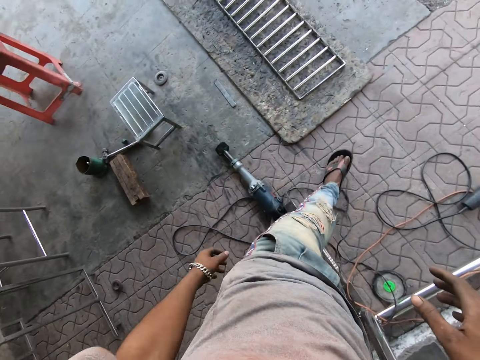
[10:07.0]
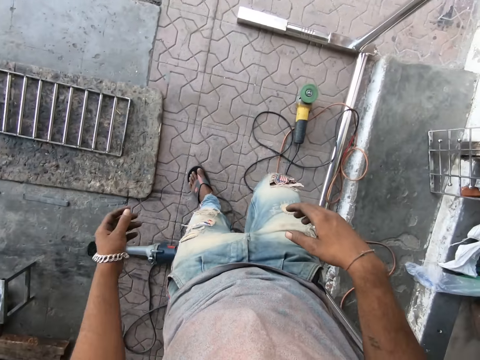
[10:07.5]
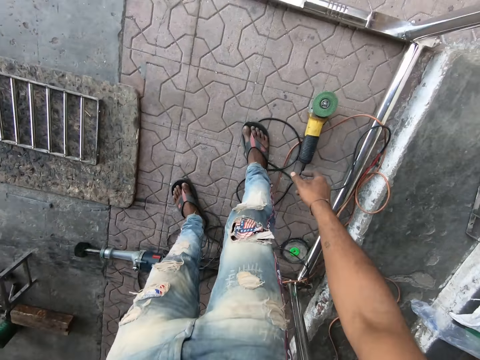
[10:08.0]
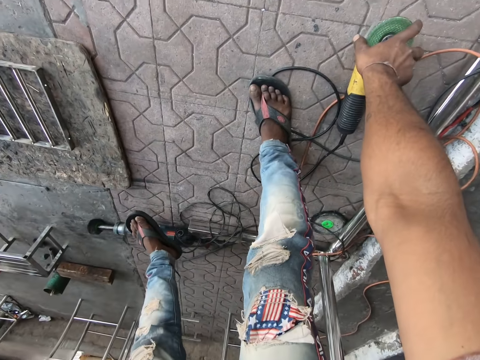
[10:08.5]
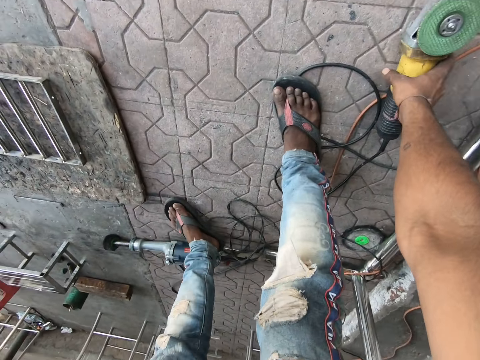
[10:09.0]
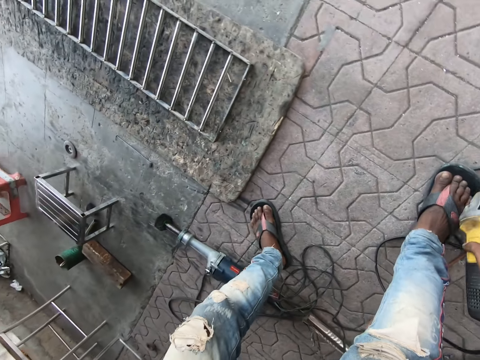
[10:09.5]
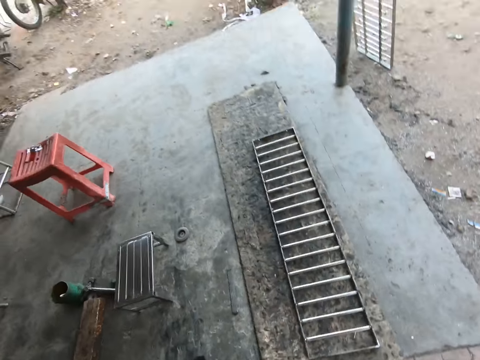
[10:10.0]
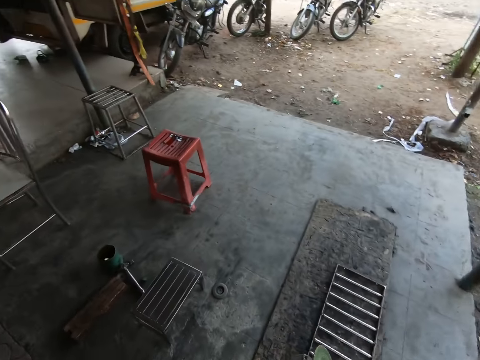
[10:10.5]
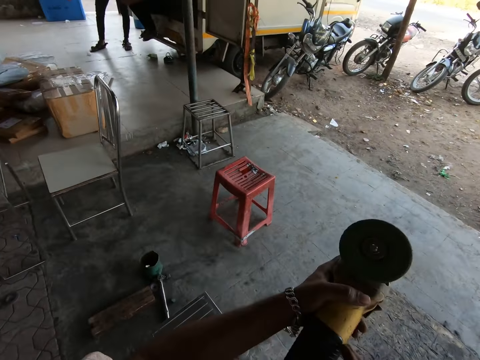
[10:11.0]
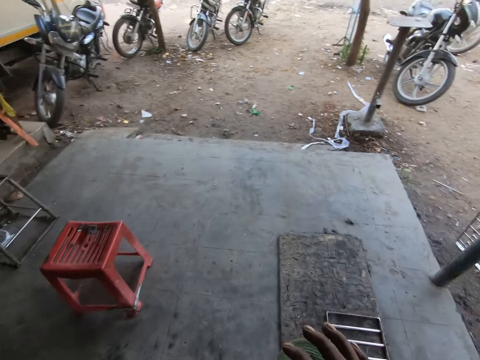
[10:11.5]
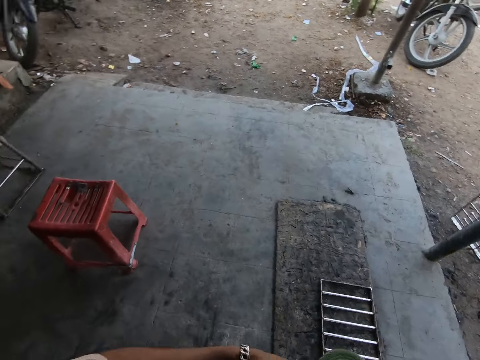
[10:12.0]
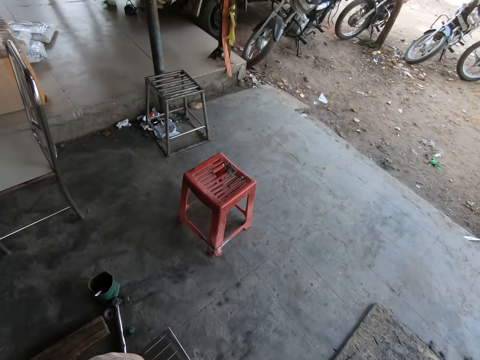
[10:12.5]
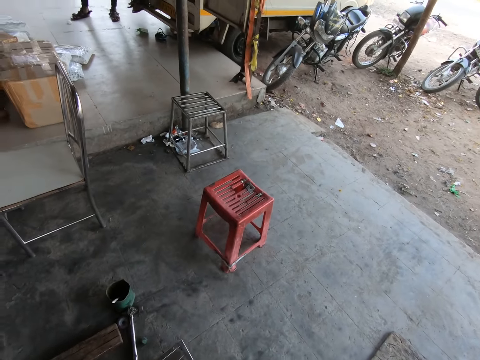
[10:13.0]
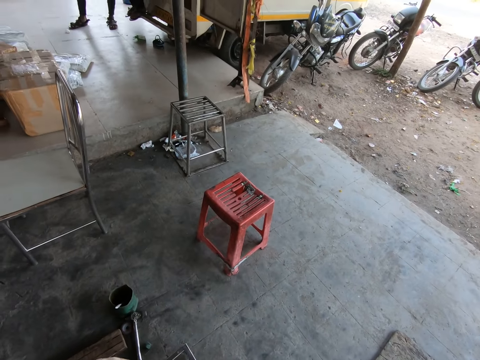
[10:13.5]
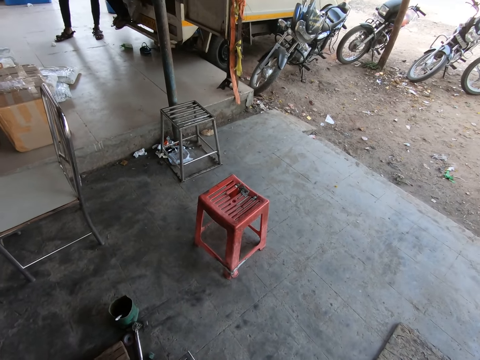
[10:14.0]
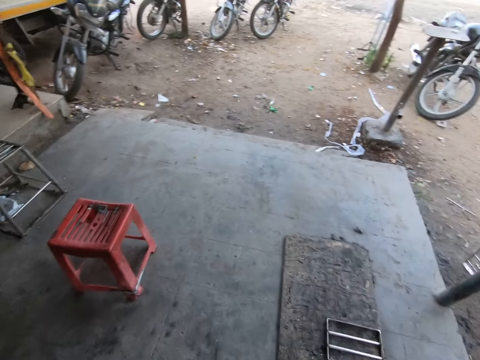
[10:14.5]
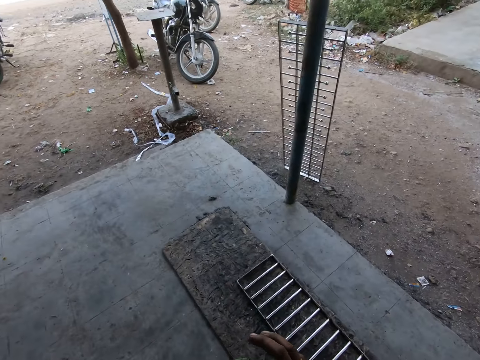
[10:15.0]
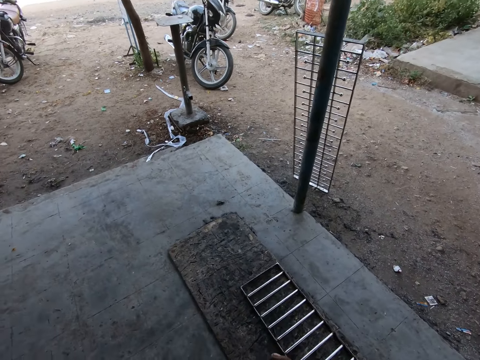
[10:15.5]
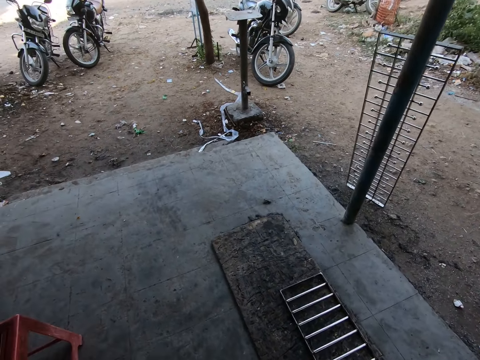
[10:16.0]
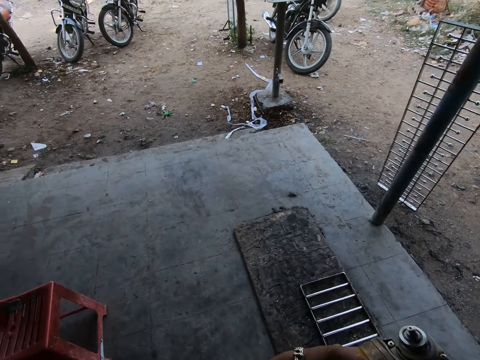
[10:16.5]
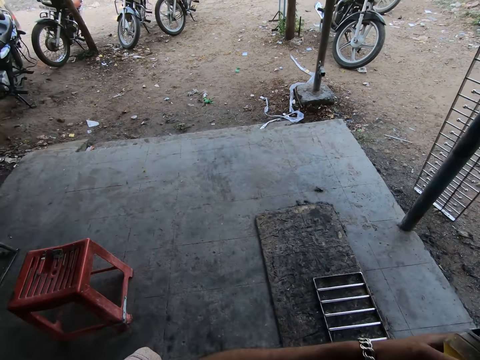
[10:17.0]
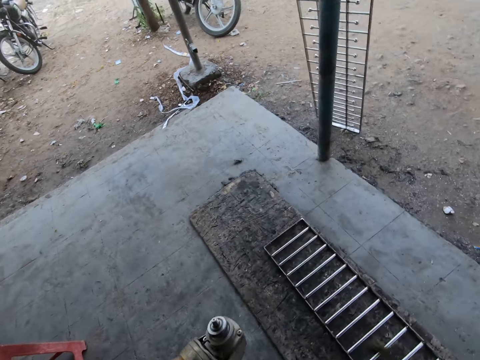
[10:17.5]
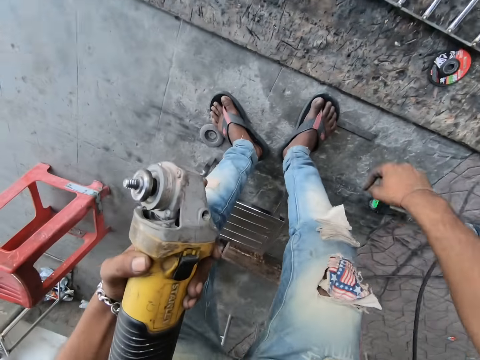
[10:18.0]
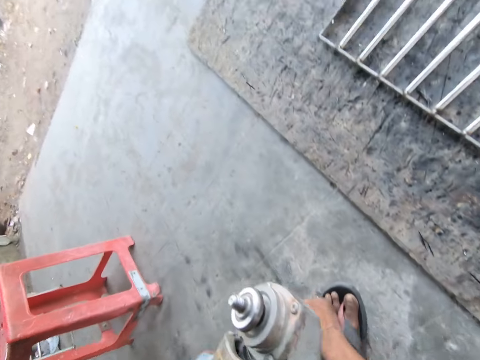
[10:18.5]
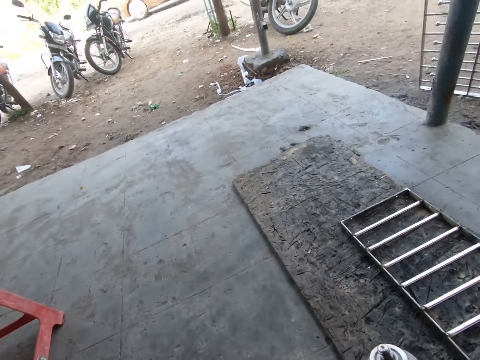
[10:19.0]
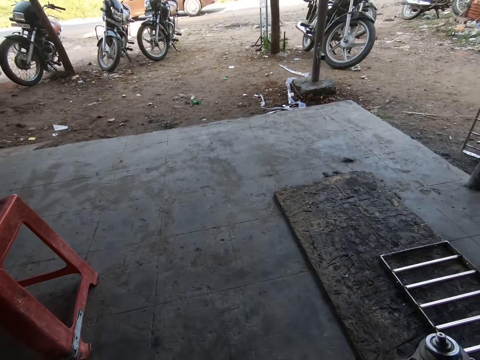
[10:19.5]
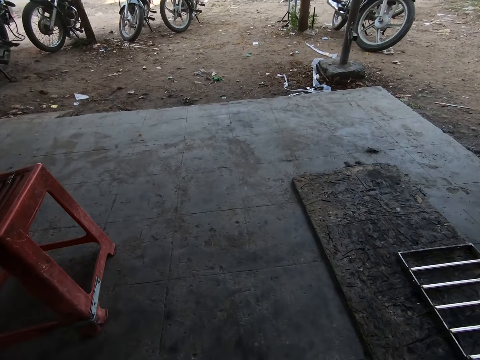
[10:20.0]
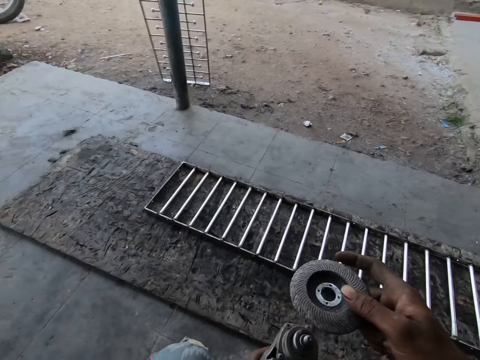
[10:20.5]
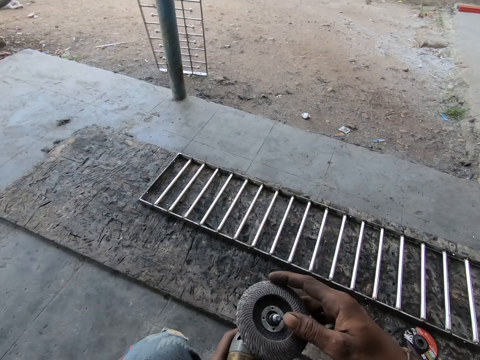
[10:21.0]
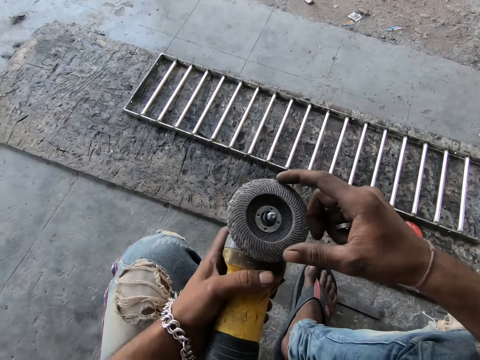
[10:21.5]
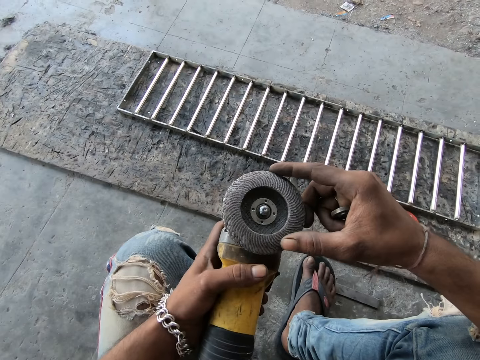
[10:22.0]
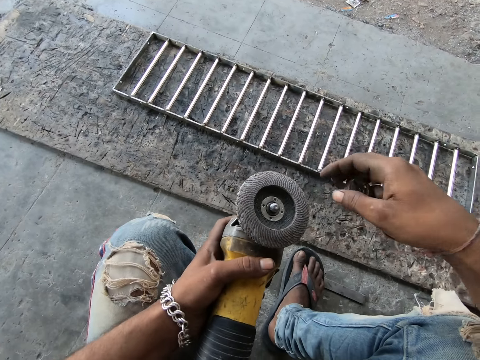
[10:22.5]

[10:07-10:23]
The camera wearer bends. He picks up the metal grinder or angle grinder. He carries the angle grinder. He walks the other direction. He removes the grinder disk from the angle grinder. He lifts the metal grinder. He wipes the metal grinder. Another man stands on the other side. The camera wearer moves the metal grinder. He bends. He picks a grinder disk from the ground. He fits the grinder disk on the angle grinder.

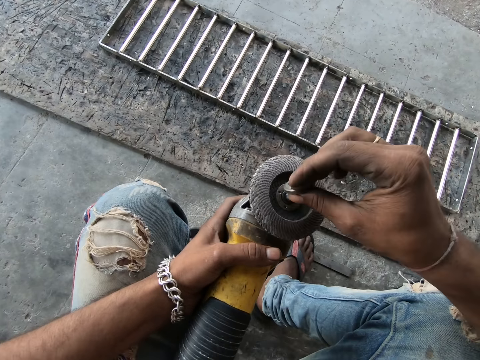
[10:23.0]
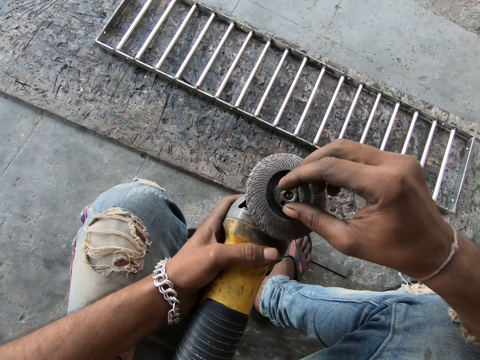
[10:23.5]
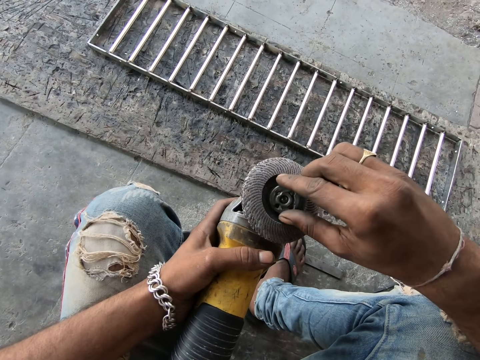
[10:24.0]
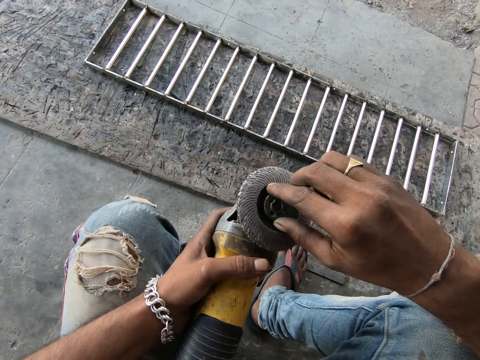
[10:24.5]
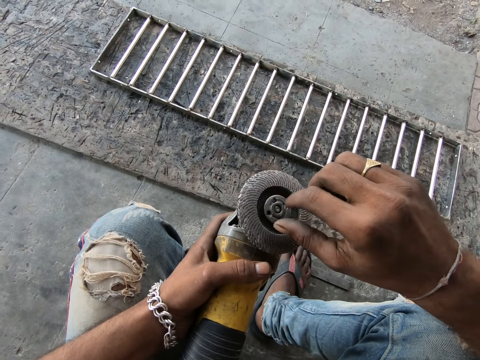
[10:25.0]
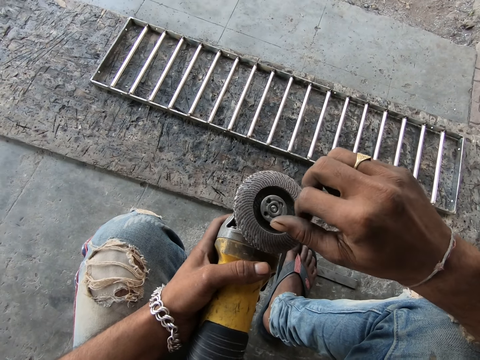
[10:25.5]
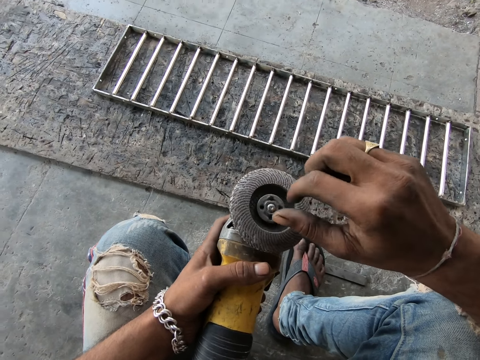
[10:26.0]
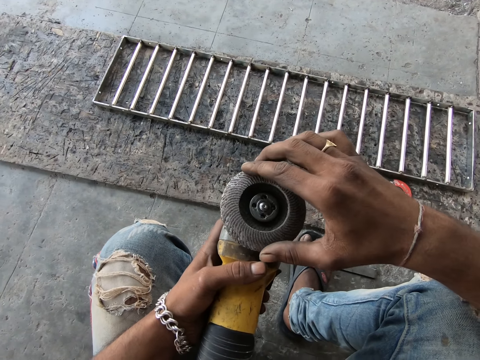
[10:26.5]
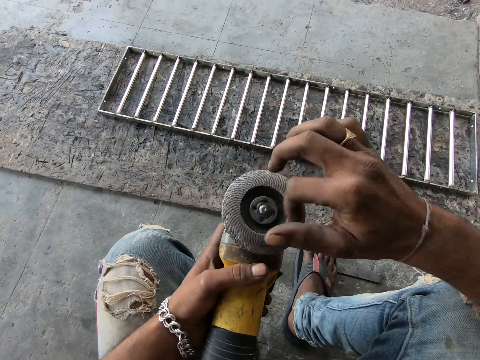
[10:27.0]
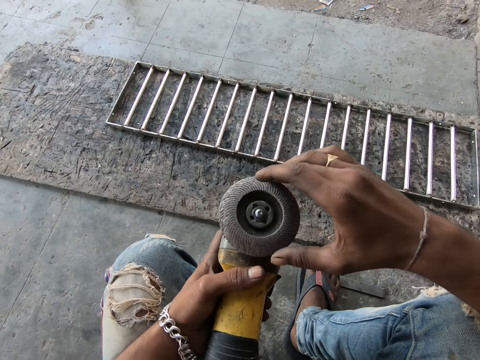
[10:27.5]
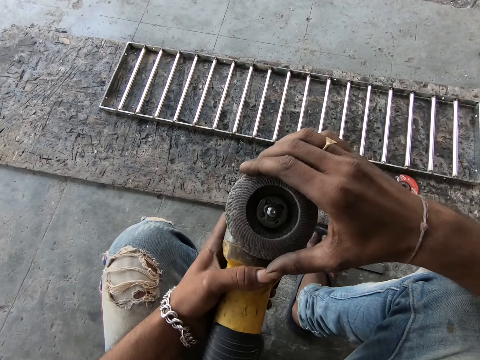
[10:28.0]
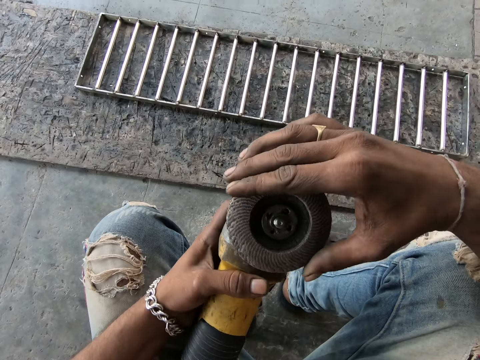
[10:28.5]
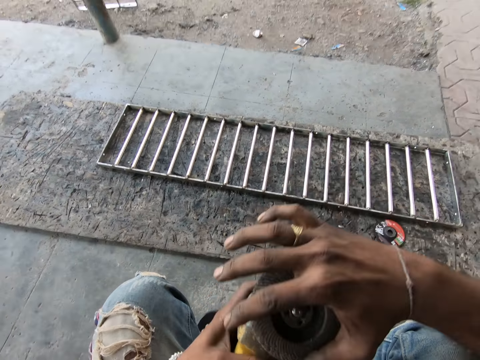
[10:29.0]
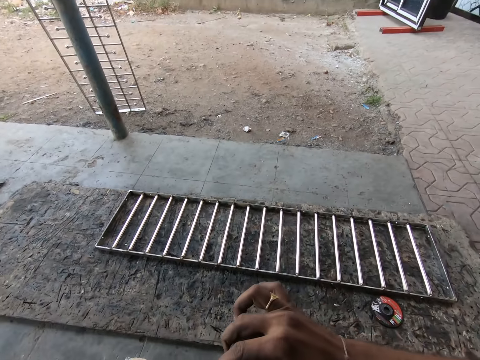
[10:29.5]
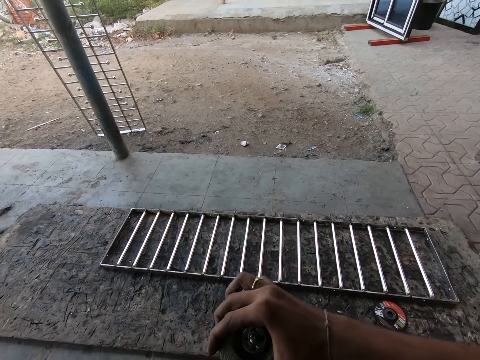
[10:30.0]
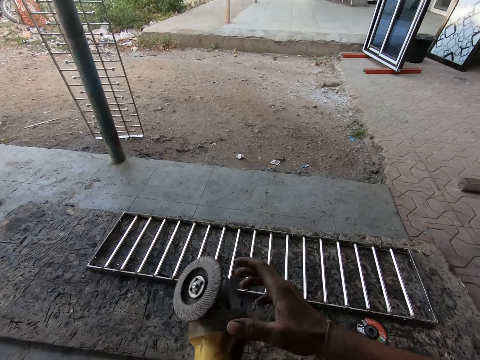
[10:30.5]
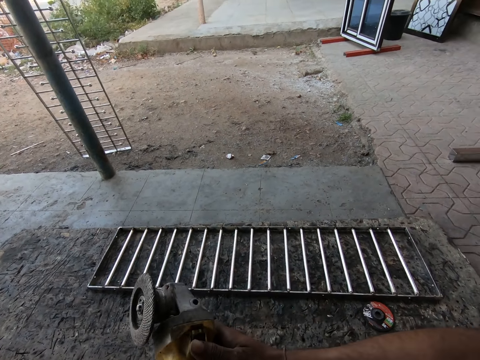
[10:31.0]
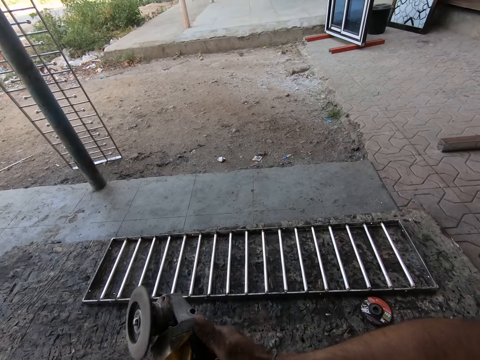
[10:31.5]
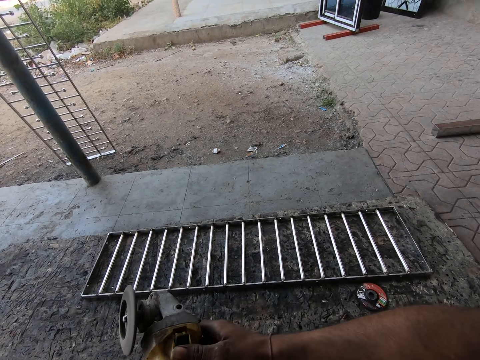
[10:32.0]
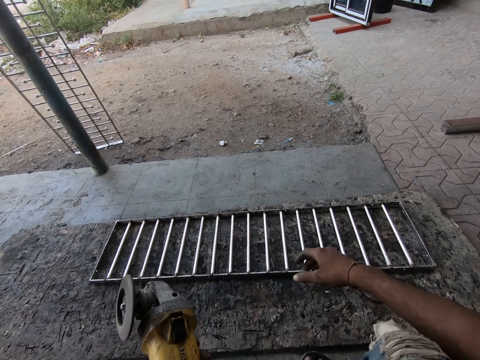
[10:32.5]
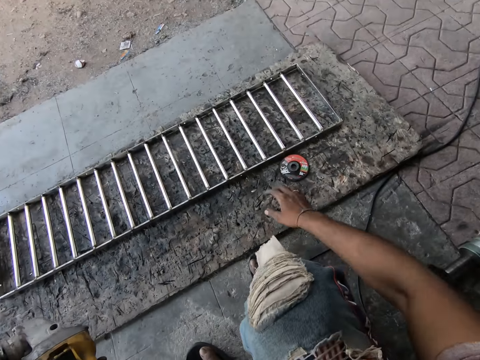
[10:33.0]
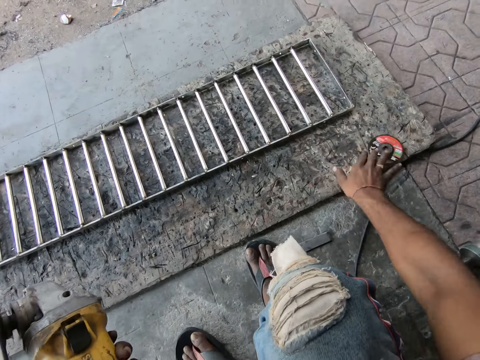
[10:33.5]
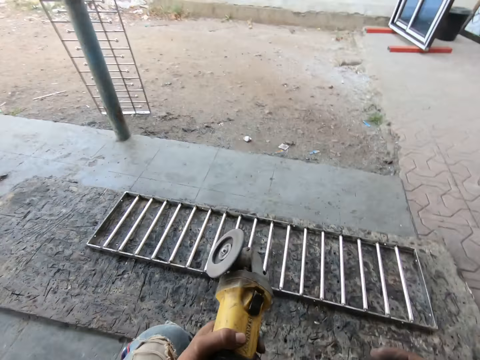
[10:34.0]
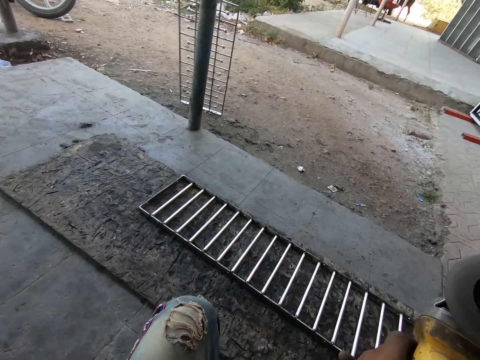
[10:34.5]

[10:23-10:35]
The camera wearer screws the angle grinder. They put a nut on the metal grinder, fasten the nut and touch the cutting disc. They fasten the nut. They fasten the cutting disc. They spin the grinder disk. They hold the metal grinder with the right hand. They power the angle grinder. They move the hand away from the metal grinder. They move the angle grinder. They move a disc. They exchange the metal grinder to the other hand.
